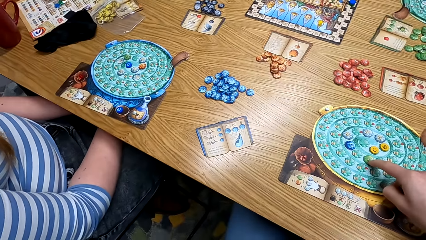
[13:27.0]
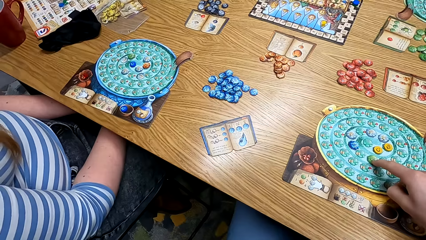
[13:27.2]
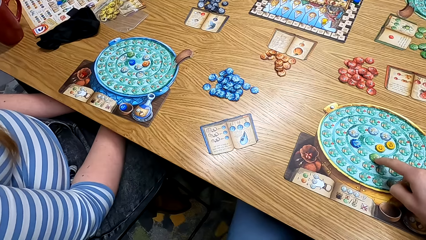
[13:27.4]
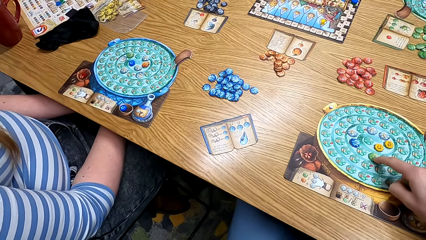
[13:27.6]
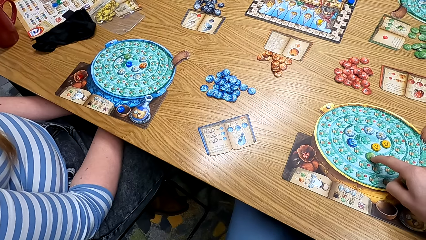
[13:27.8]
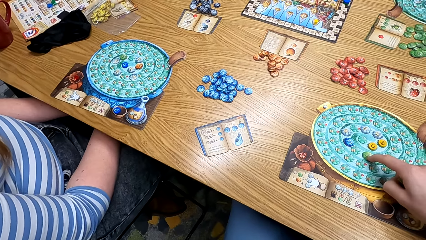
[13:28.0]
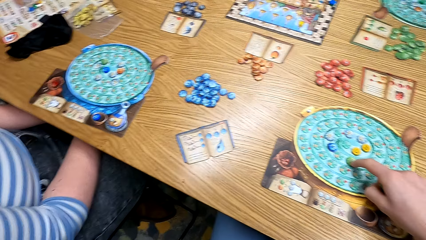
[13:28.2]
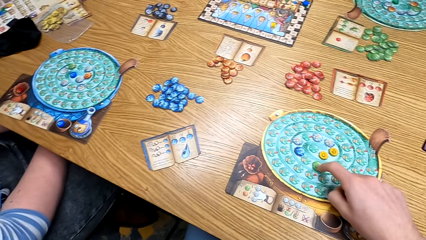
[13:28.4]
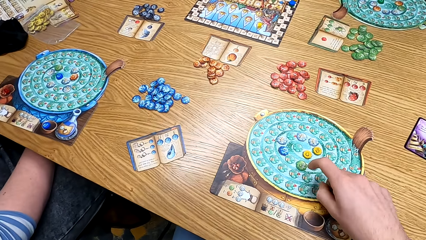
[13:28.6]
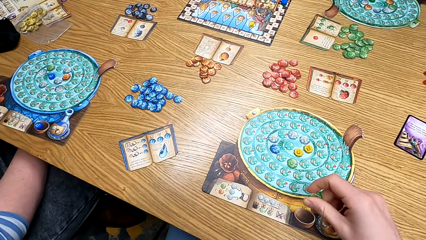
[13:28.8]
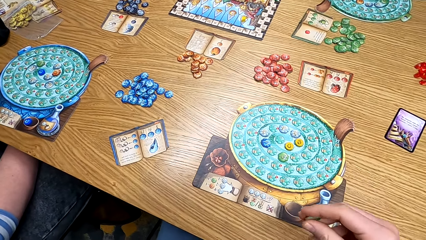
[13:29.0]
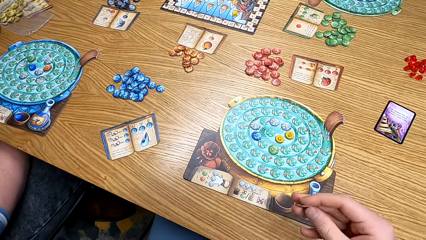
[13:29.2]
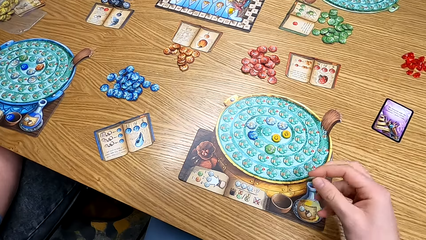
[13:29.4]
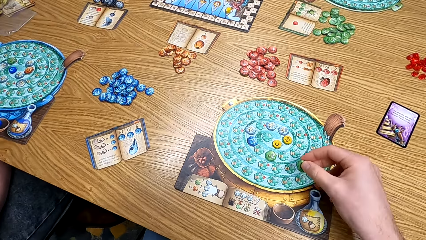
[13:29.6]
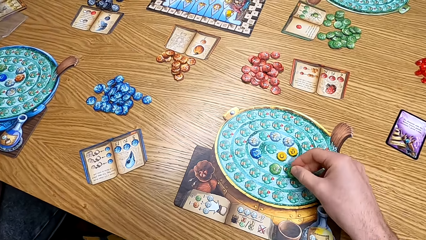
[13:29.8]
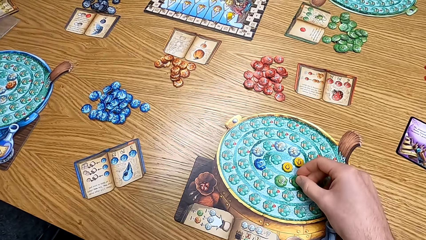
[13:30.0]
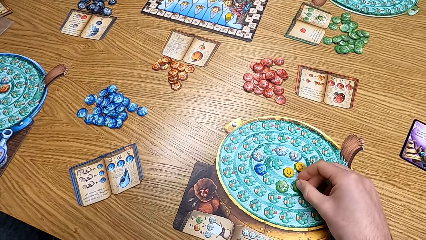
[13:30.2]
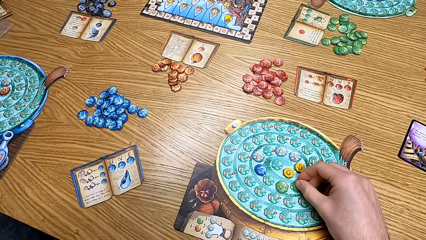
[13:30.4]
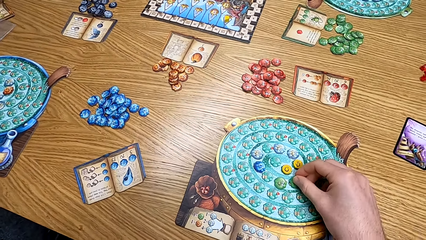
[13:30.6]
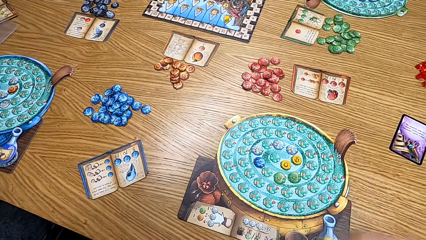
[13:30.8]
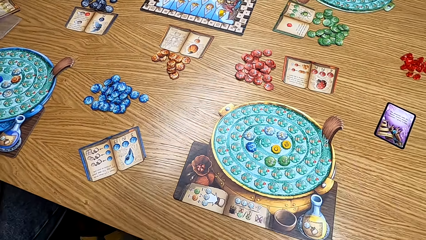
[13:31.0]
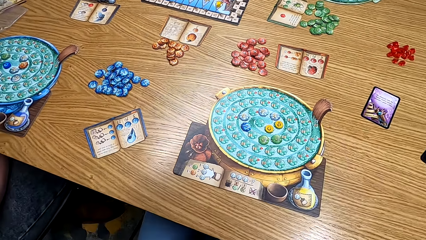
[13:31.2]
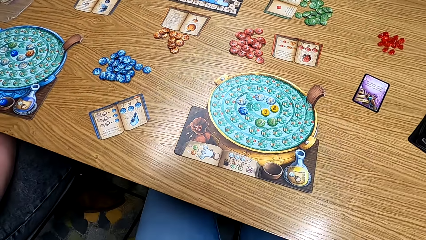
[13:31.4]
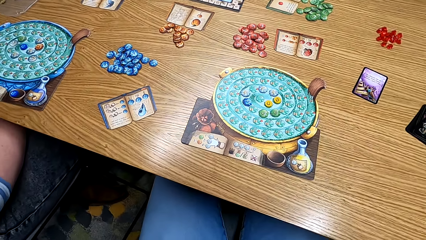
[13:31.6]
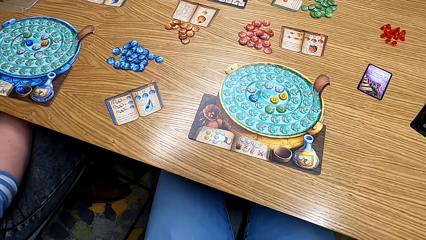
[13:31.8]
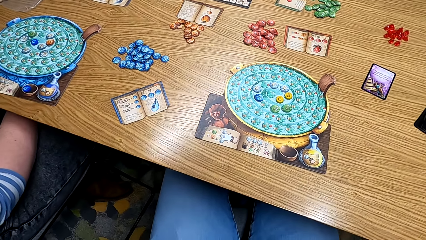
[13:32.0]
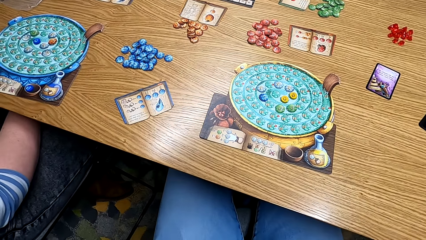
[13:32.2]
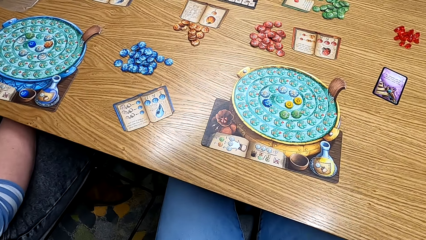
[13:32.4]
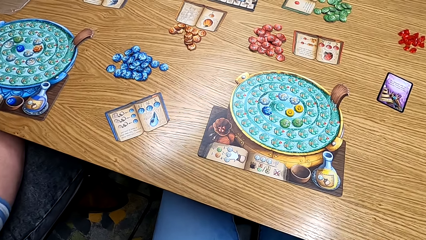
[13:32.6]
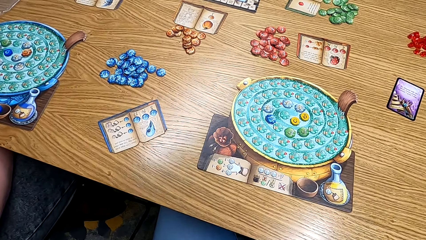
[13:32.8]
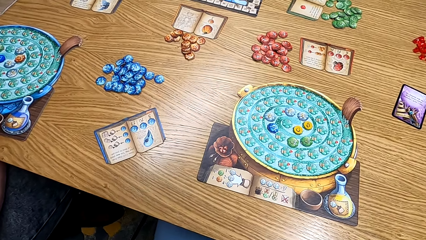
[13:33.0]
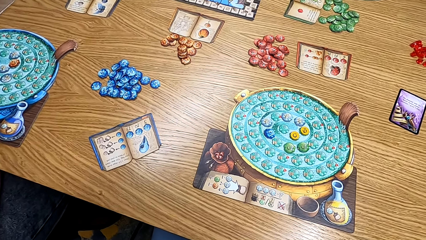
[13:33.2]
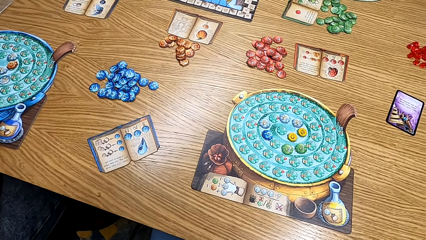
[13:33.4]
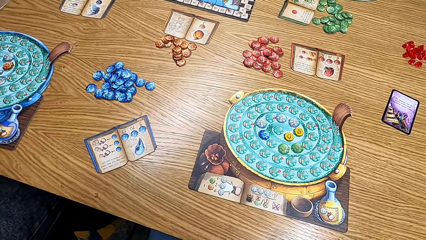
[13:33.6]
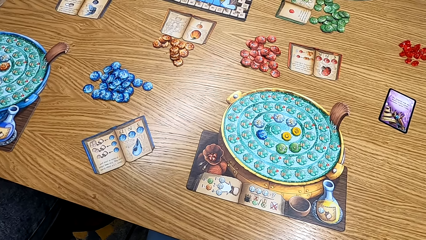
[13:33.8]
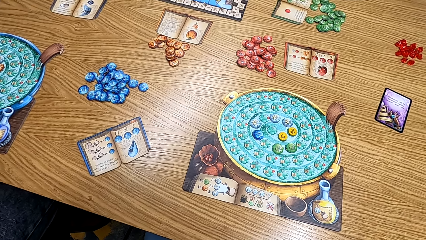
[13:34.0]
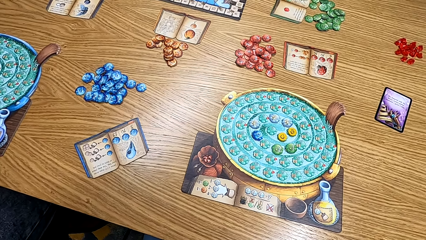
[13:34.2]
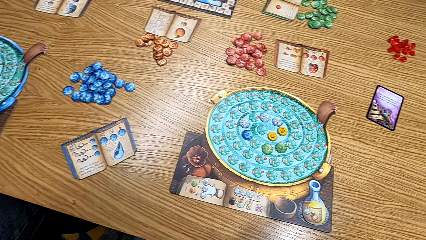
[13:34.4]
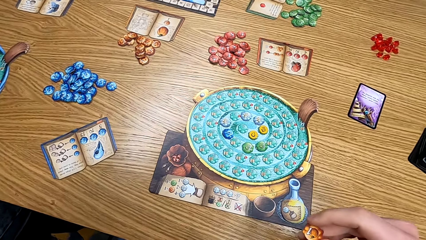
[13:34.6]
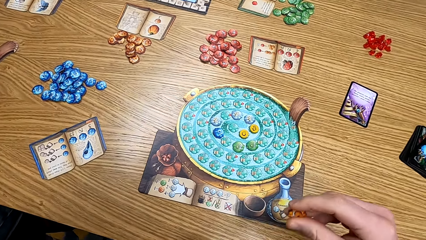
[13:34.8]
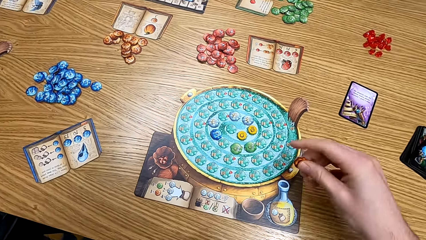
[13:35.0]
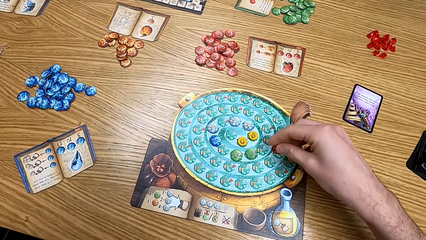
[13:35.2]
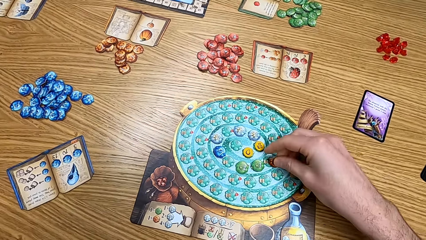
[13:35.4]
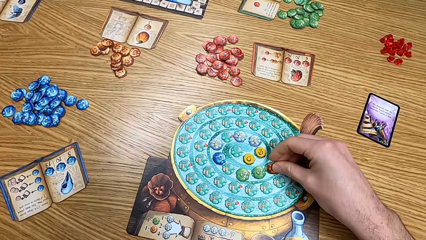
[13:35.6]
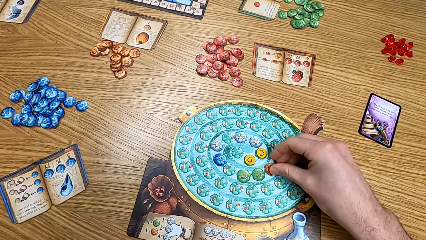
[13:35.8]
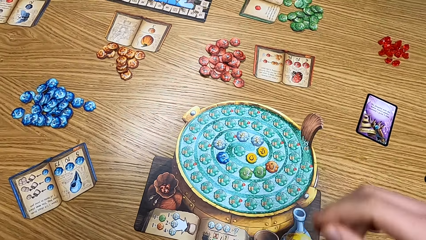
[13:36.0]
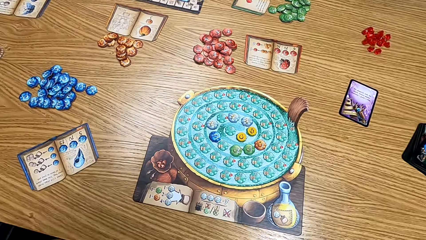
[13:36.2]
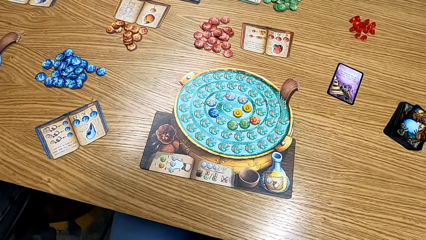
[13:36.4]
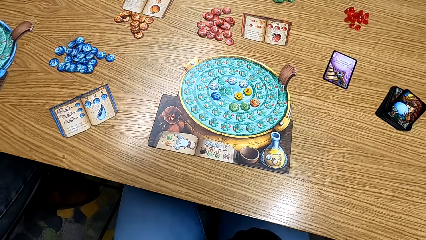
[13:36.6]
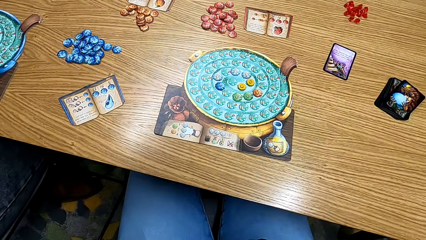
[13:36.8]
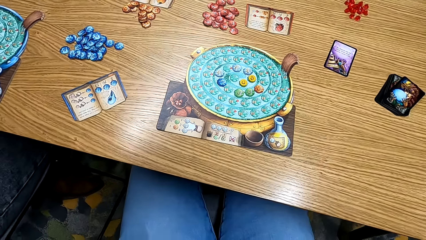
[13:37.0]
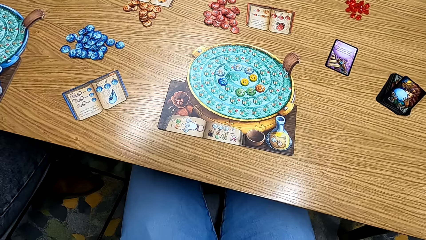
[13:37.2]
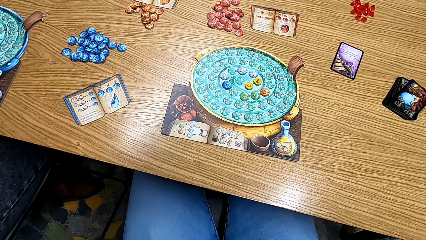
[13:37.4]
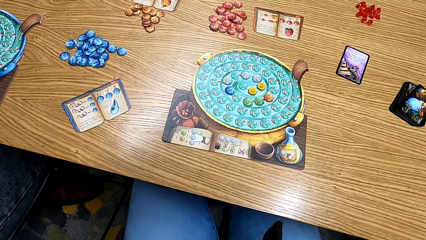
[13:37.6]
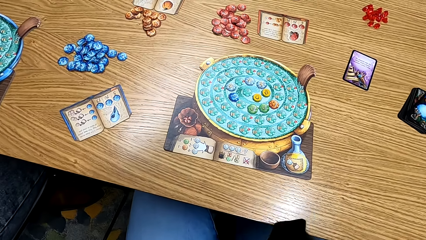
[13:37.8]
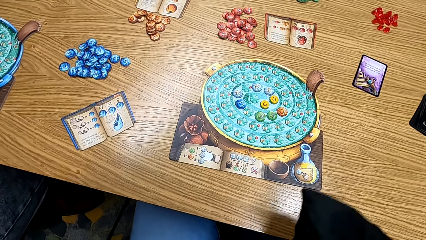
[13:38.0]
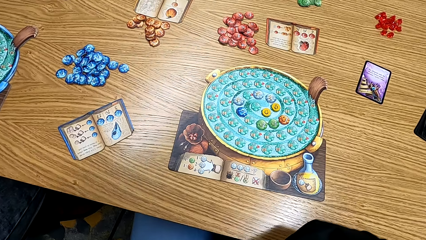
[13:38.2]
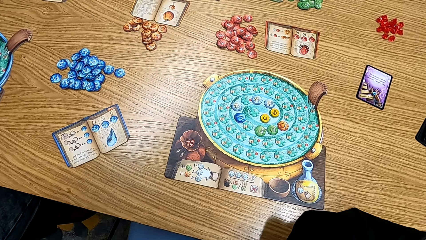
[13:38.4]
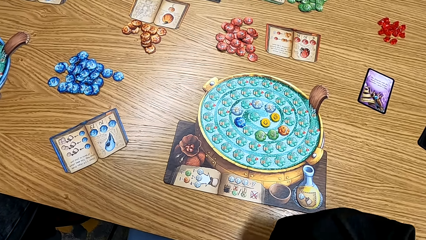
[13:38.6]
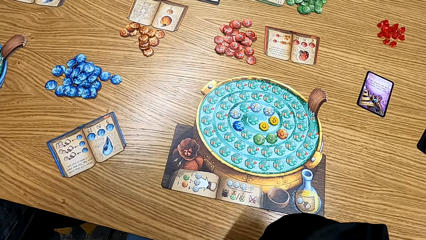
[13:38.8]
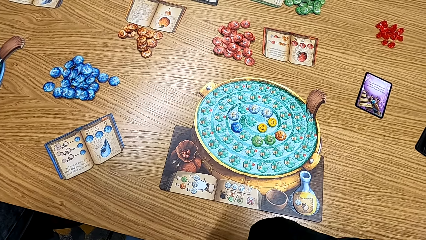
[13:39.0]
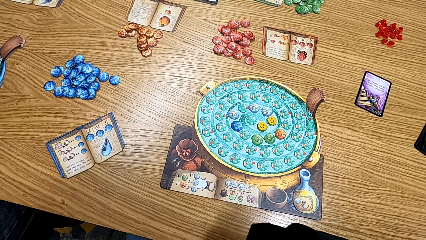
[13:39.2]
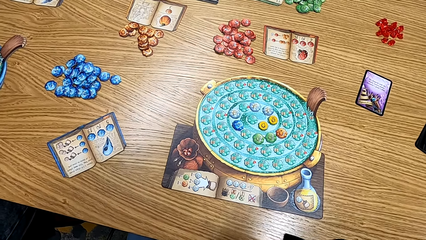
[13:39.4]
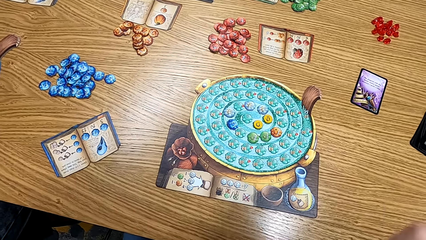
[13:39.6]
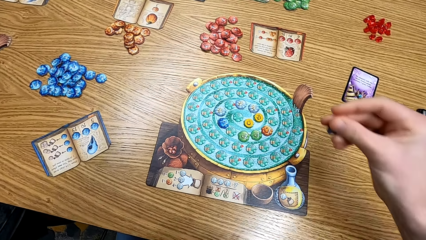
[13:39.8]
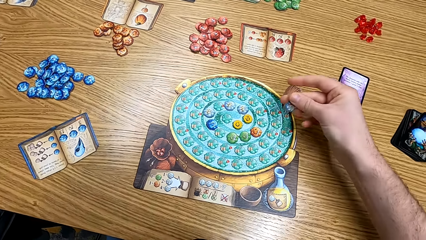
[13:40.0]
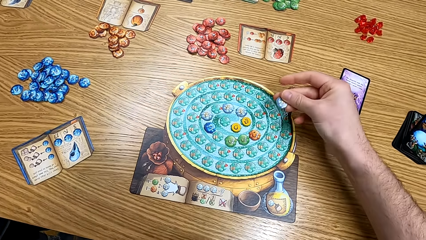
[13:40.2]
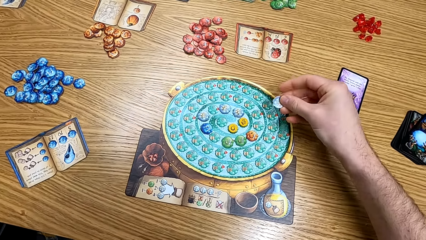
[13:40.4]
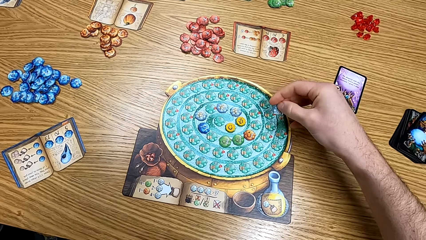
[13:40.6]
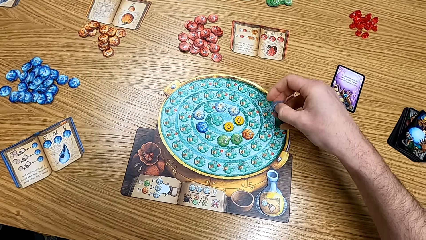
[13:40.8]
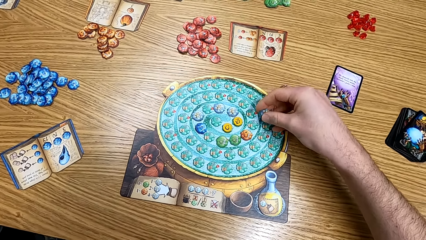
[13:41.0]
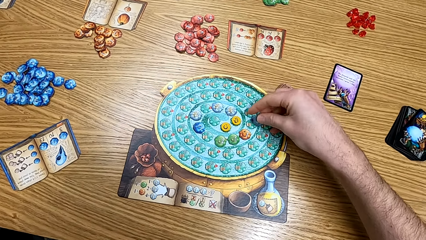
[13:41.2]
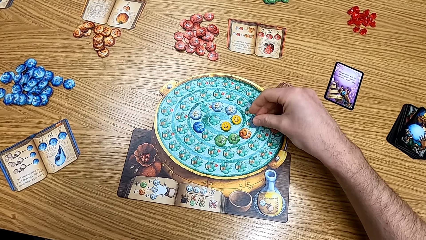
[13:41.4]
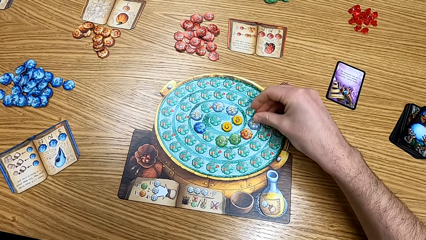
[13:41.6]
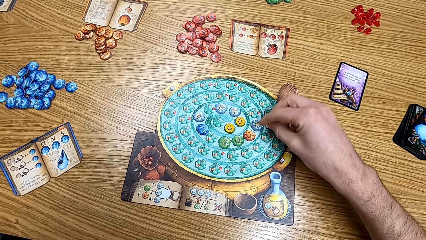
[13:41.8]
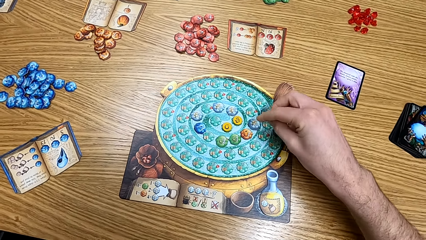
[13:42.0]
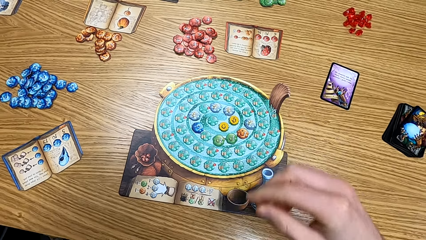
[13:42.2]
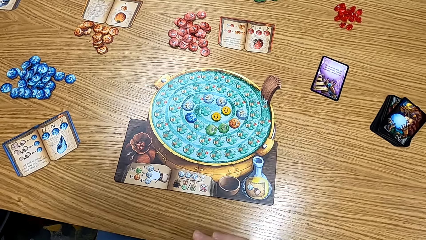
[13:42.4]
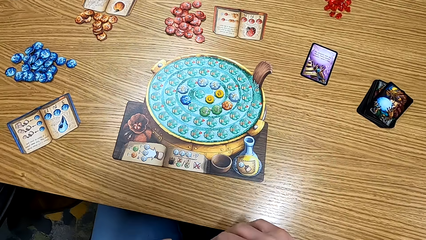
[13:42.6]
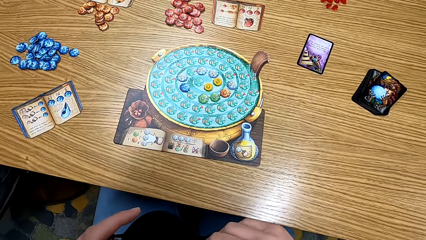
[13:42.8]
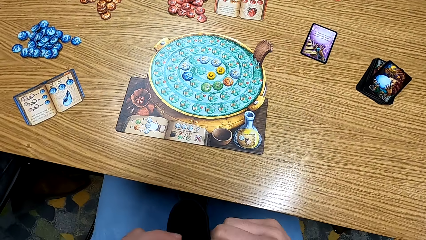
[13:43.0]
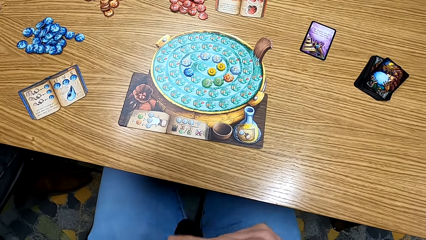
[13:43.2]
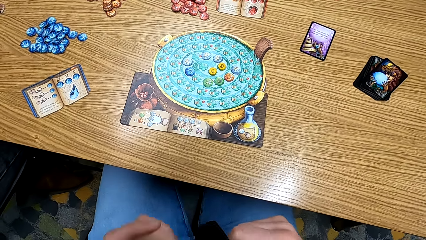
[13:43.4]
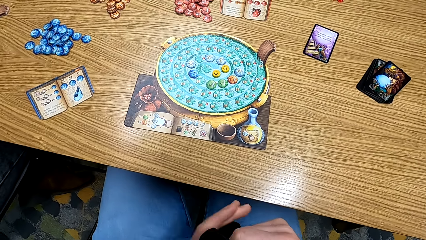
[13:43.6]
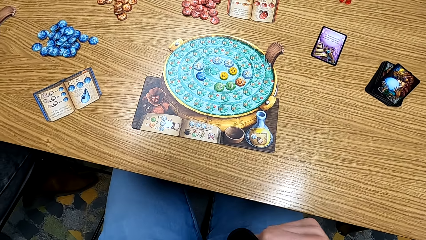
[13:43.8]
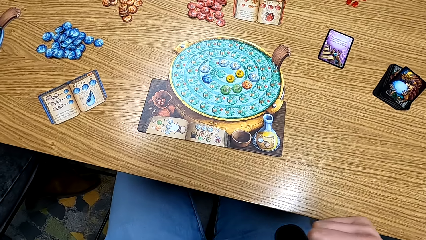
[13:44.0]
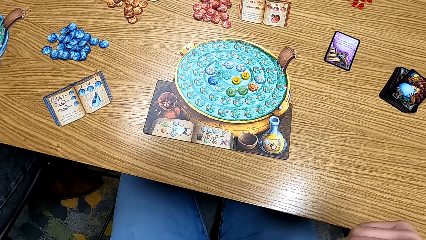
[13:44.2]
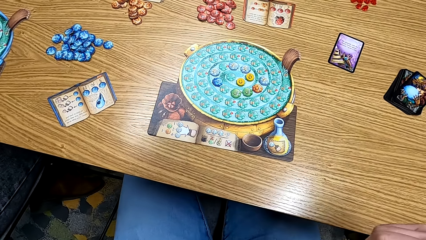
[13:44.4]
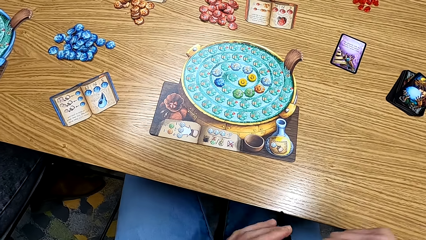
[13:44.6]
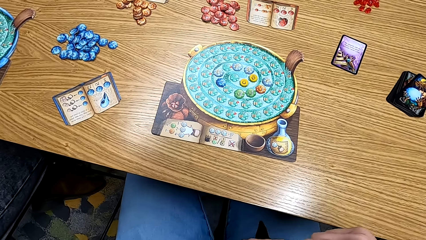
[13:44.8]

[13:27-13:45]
The camera wearer looks at a woman. They put the card on the table. They play the board game. They look at the game on the table. They put the card on the table. They look at the table. They remove the clipart from the bag. They shake the bag. They put the card on the table. They play the board game.
